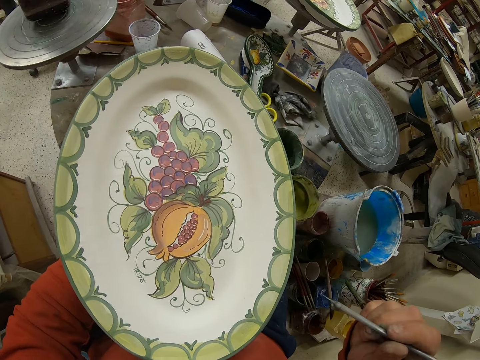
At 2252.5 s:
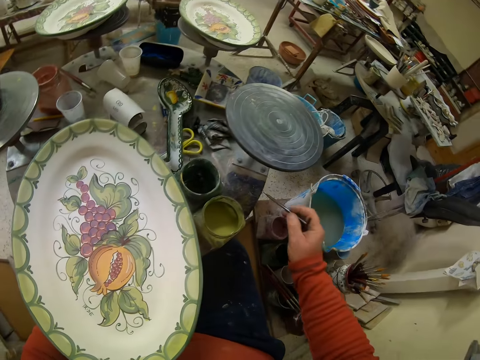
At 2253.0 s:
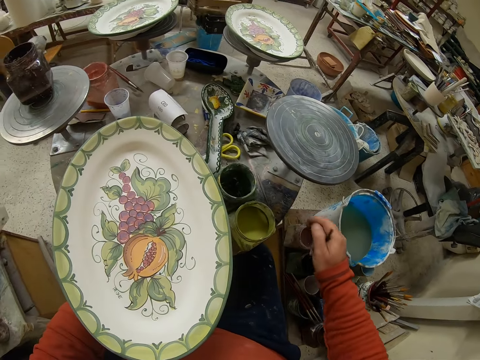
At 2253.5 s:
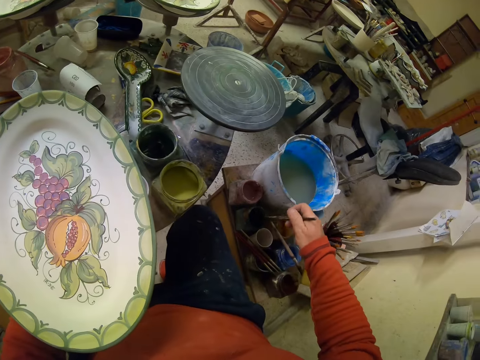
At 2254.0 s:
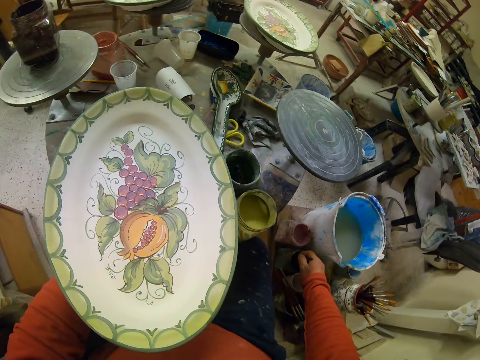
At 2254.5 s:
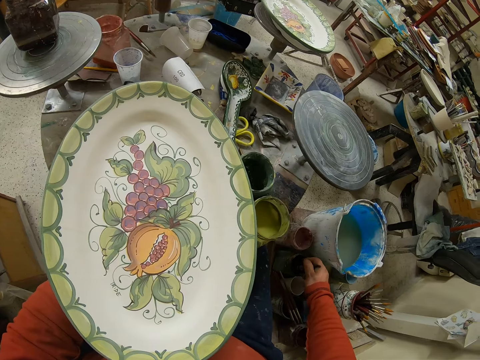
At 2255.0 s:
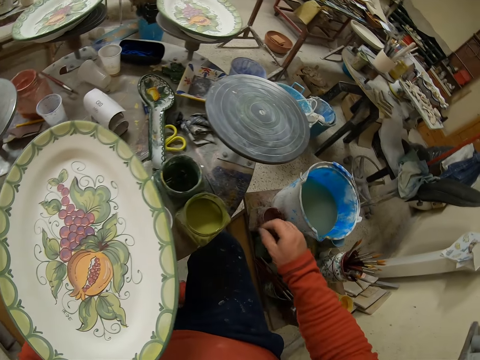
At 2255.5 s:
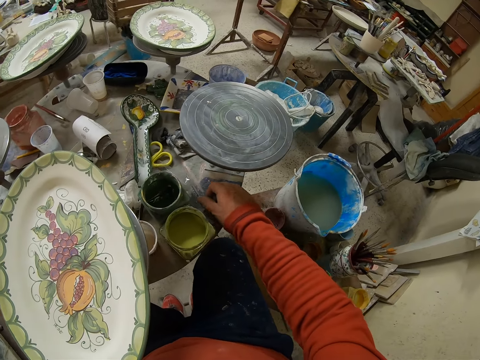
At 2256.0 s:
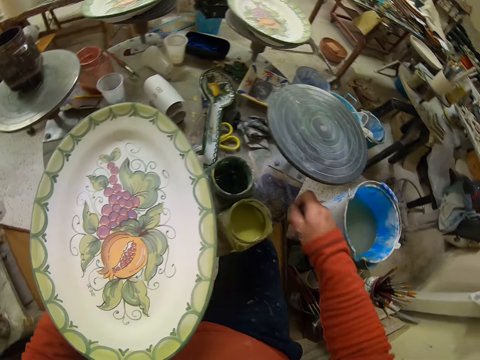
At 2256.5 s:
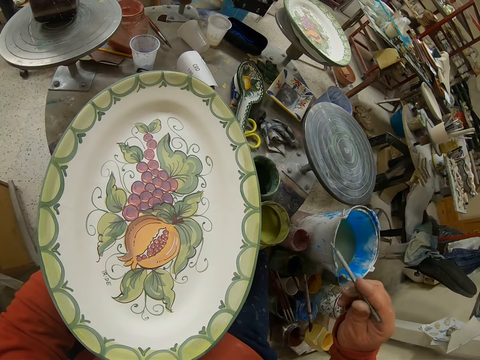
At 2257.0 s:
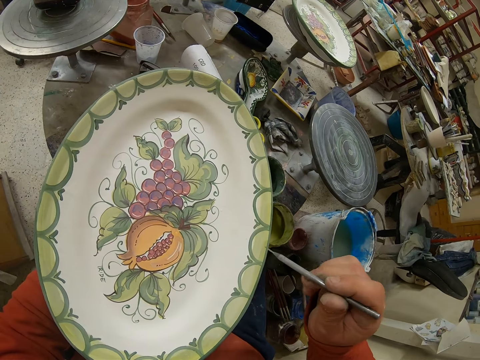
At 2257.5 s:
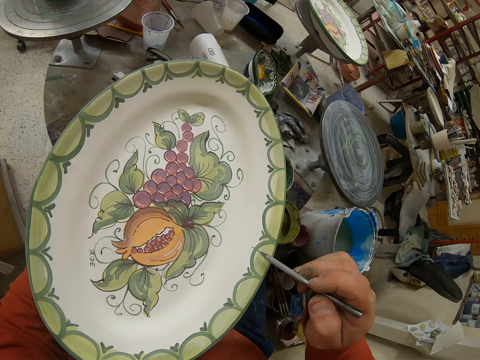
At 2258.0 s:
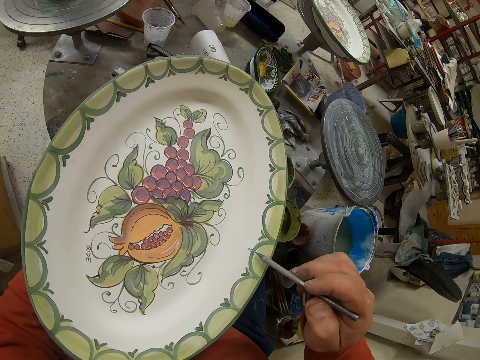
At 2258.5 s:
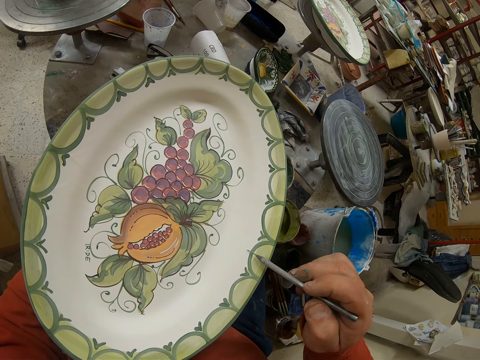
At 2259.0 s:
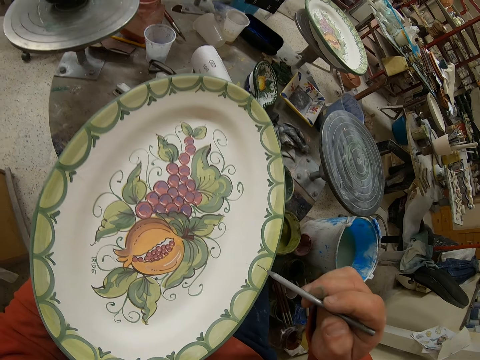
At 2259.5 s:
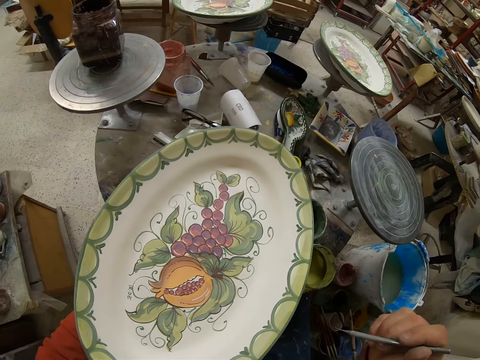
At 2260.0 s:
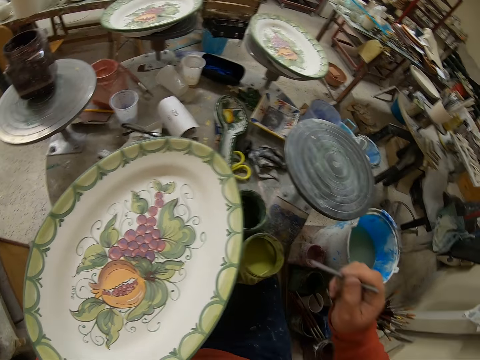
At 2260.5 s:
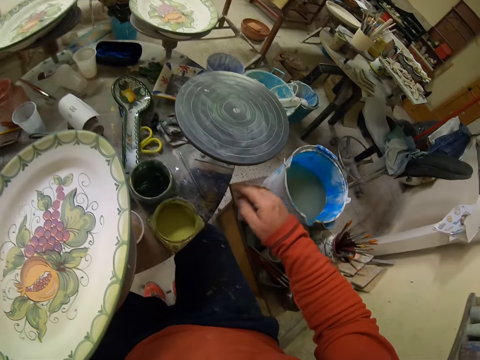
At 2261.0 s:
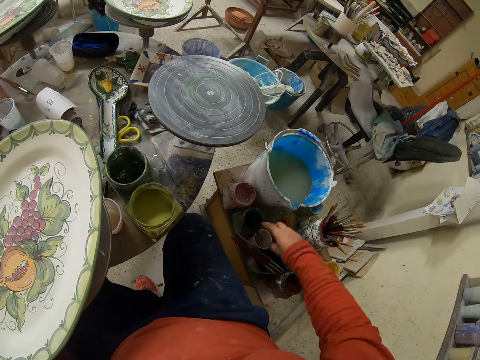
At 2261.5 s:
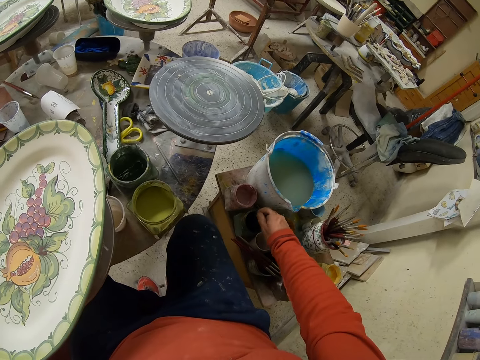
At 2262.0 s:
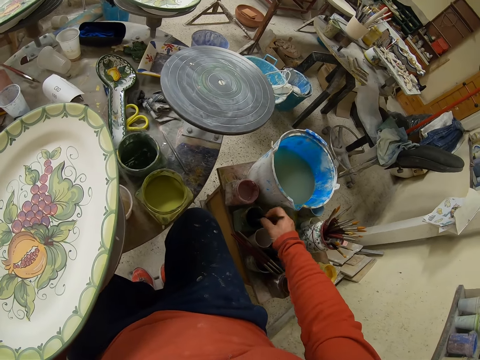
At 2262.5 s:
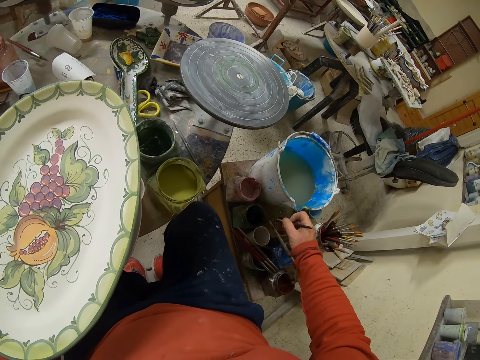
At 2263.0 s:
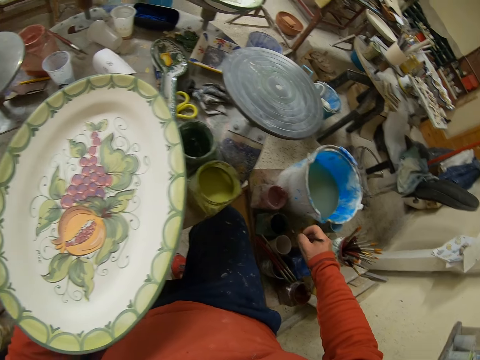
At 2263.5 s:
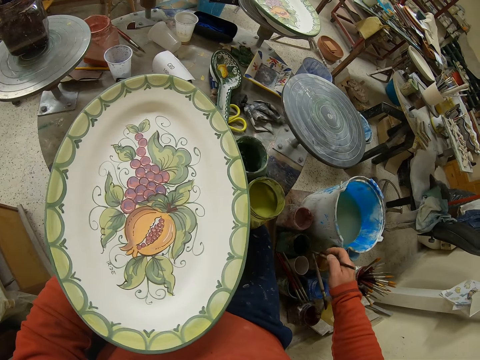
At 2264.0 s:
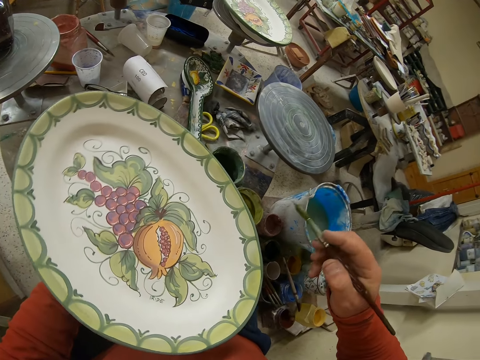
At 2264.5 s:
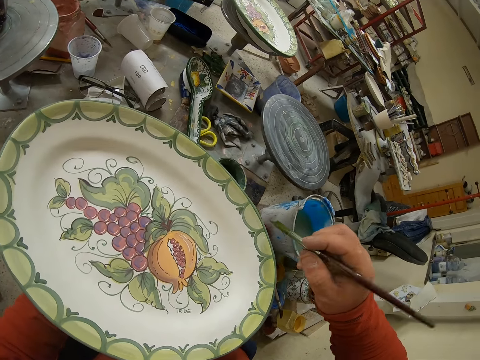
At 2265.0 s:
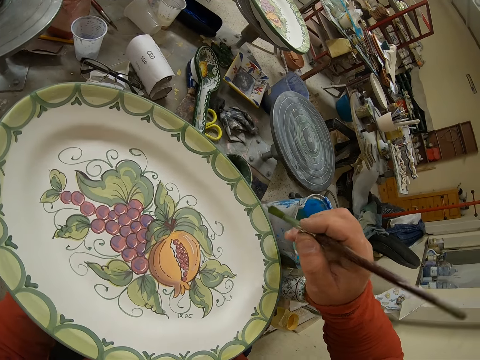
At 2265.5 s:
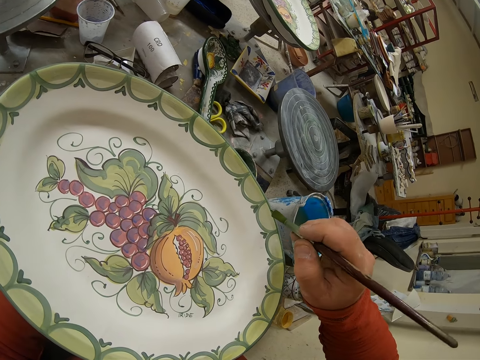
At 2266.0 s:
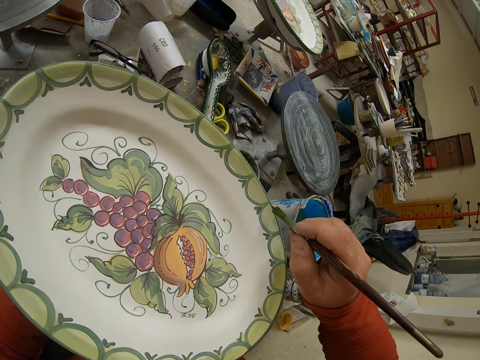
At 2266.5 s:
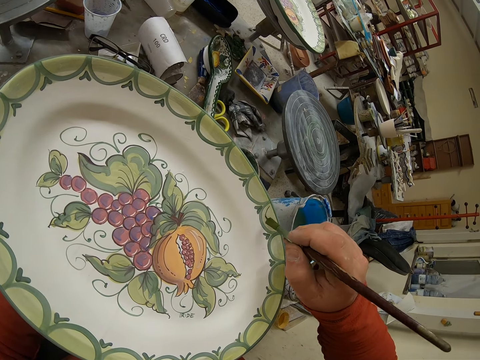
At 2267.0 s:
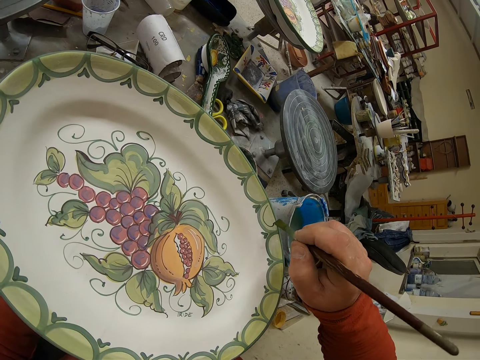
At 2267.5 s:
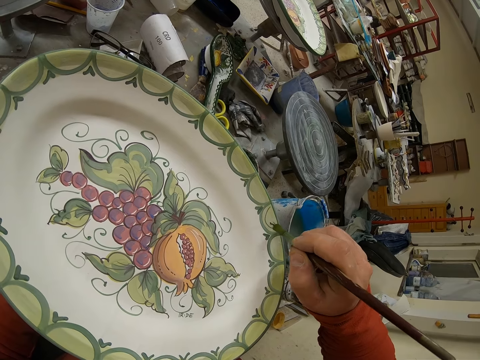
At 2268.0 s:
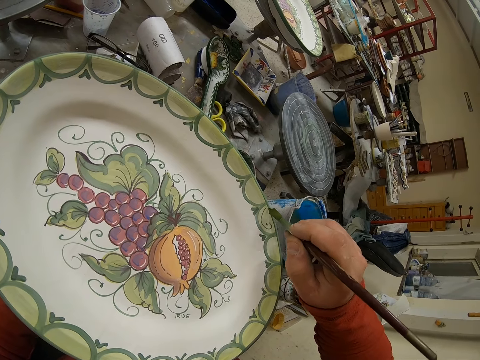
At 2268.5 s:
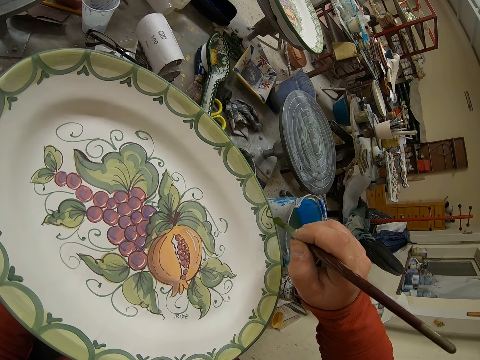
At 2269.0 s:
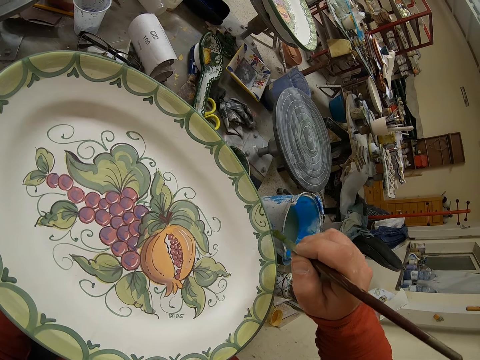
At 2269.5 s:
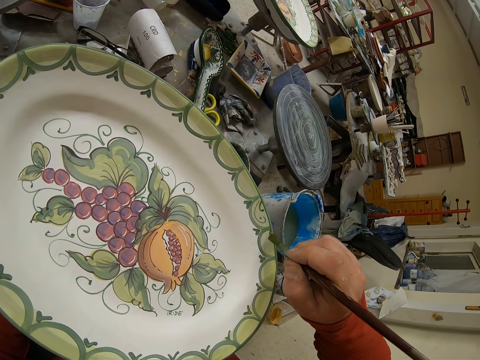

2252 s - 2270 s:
The camera wearer puts down the brush. They dip the brush into the paint, pick up the brush, remove something, and demarcate on the plate. They put down the brush. They pick up the paint brush and dip the brush into the paint. They draw a pattern on the plate. They paint the tray.

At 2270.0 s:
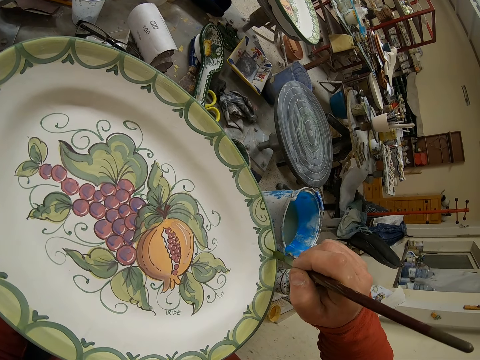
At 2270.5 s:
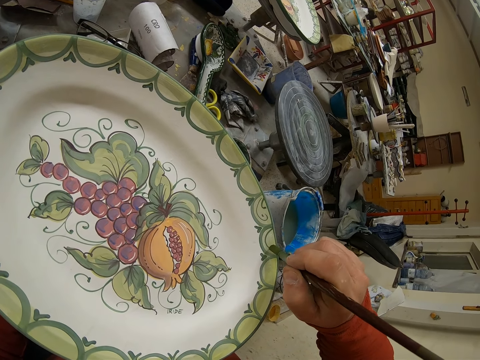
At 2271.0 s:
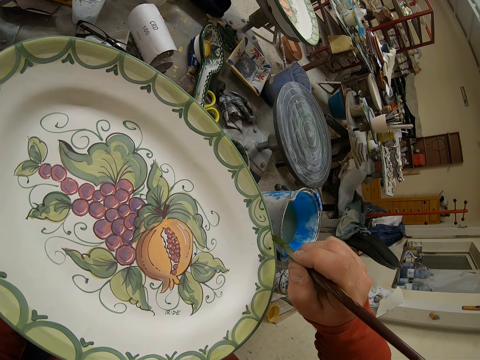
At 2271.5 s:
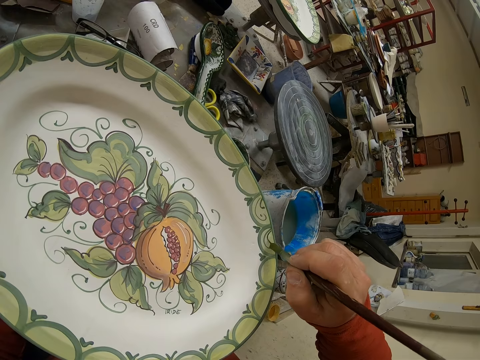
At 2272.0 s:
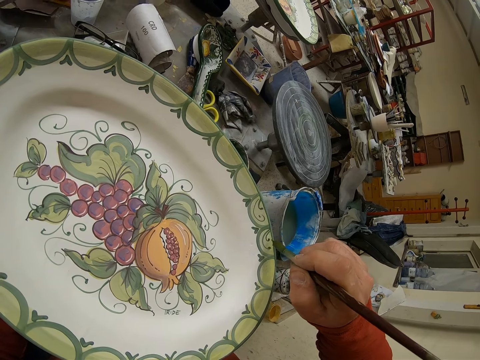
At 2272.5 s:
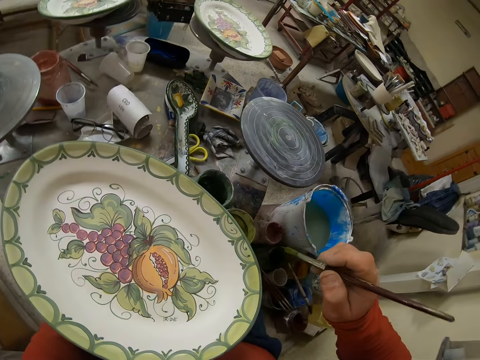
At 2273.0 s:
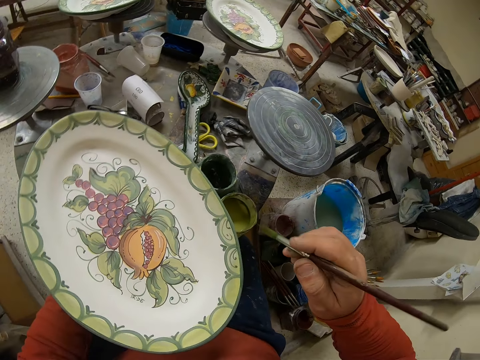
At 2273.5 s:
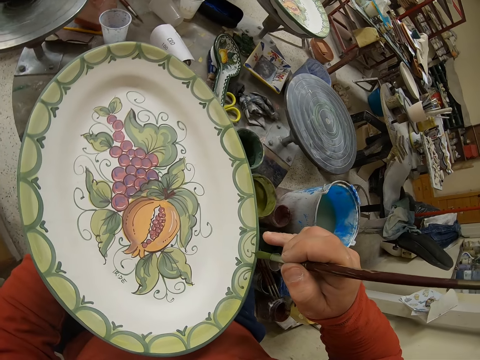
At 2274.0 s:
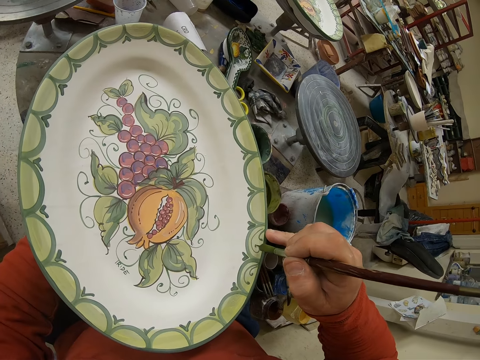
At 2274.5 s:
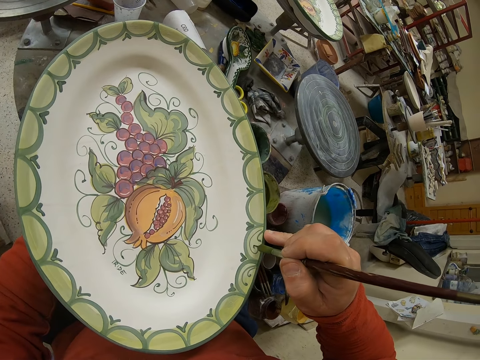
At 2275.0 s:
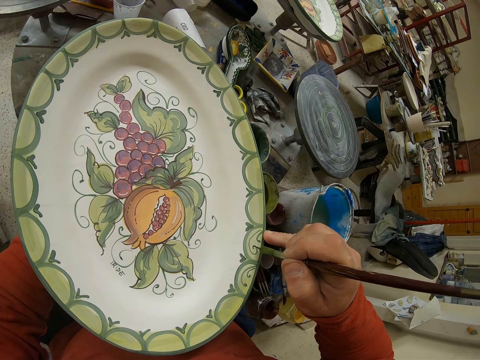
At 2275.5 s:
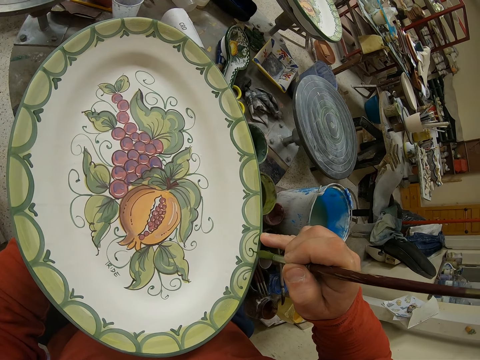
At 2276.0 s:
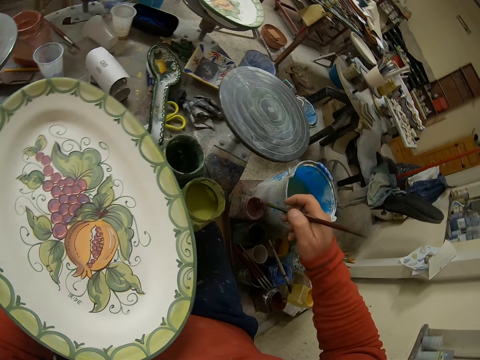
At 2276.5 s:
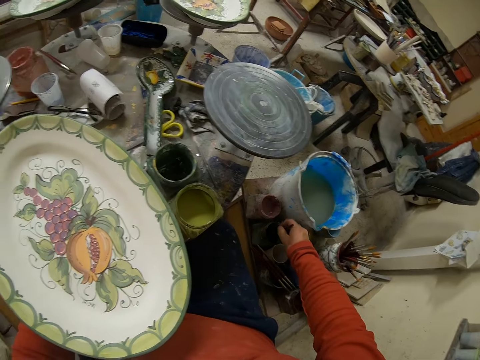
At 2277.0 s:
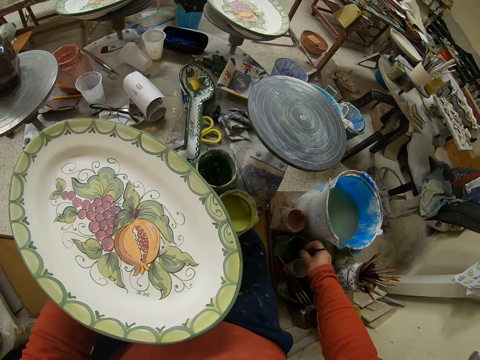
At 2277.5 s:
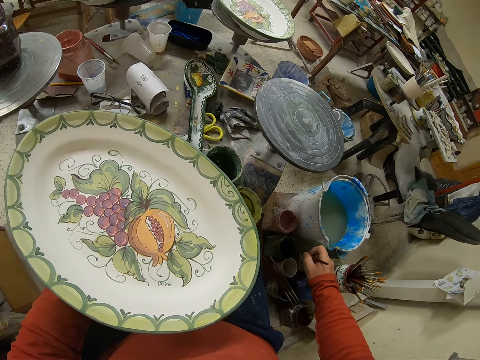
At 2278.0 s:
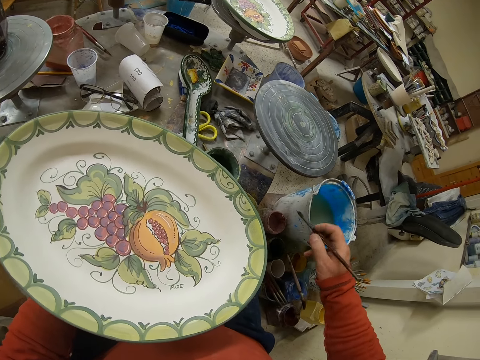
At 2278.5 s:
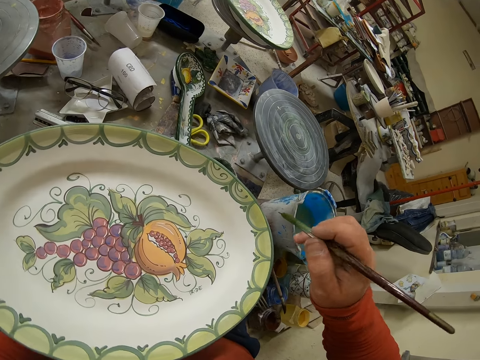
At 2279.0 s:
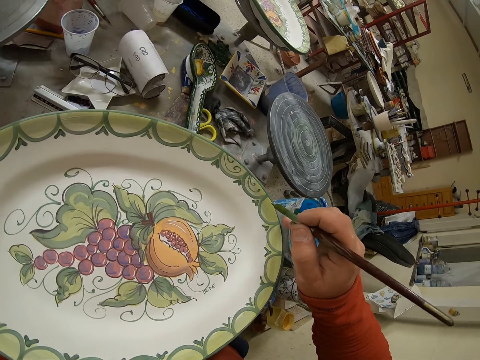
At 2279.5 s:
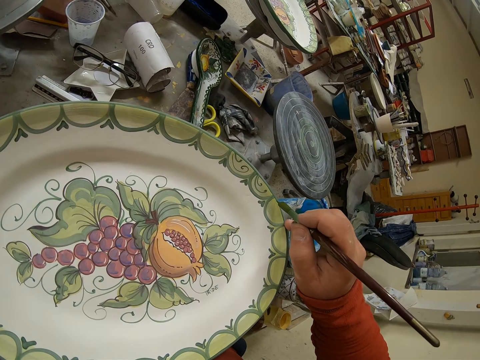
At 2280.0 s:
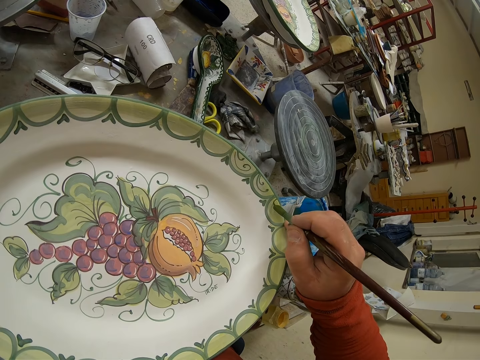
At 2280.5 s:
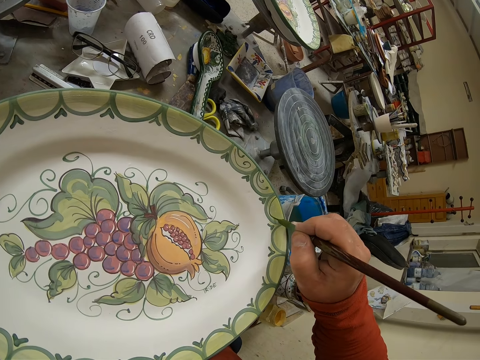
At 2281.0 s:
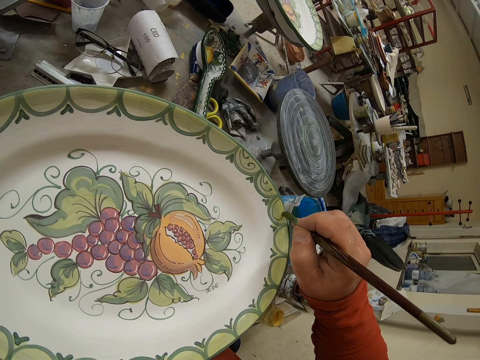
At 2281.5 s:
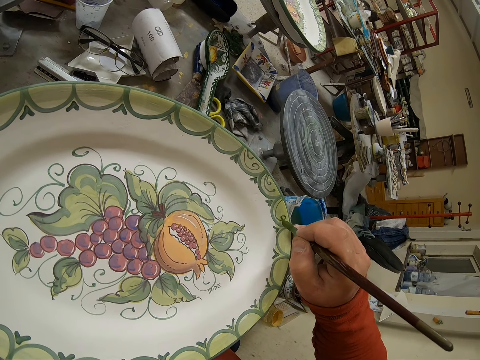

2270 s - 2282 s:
The camera wearer dips the brush into the paint. They paint the tray. They dip the brush into the paint.
